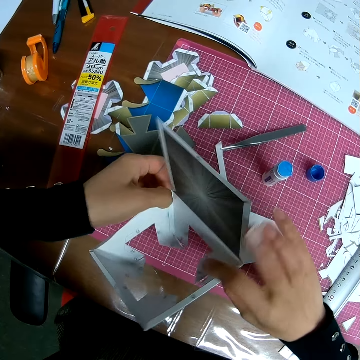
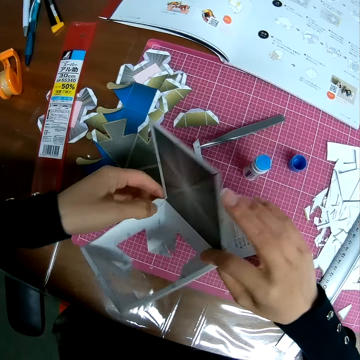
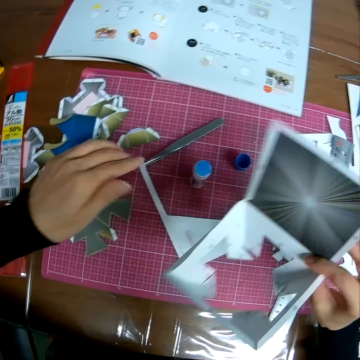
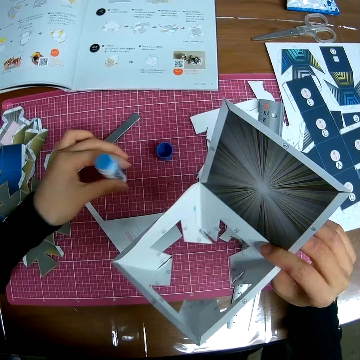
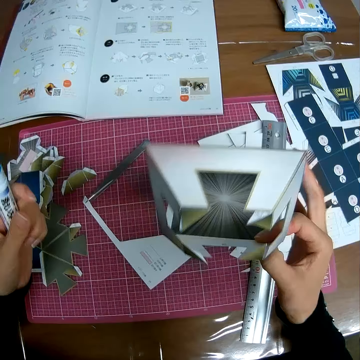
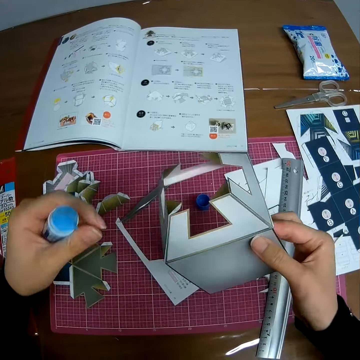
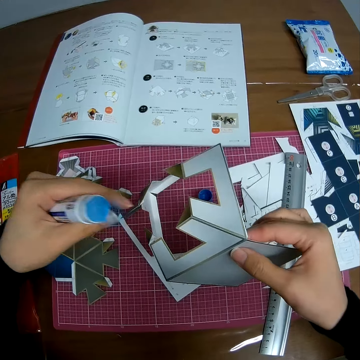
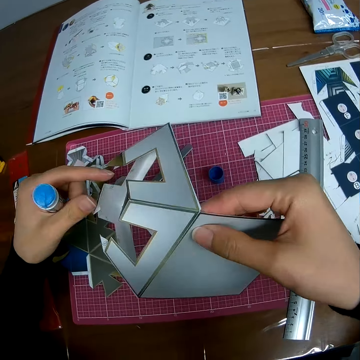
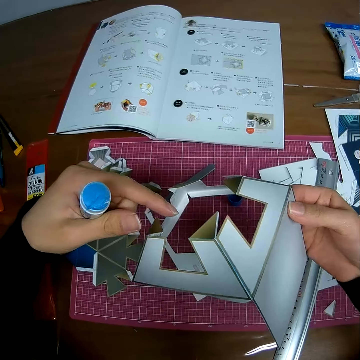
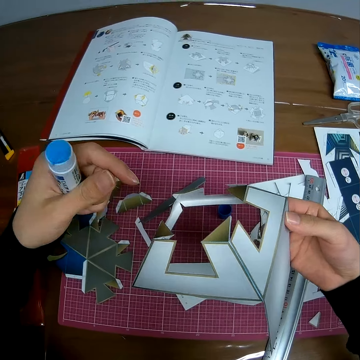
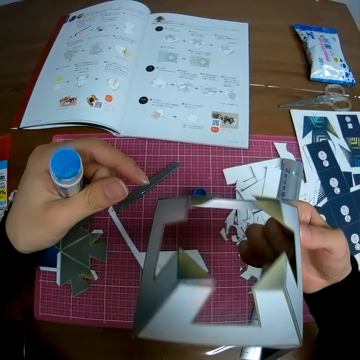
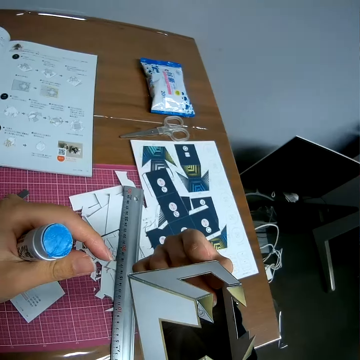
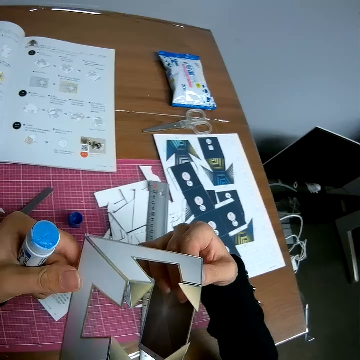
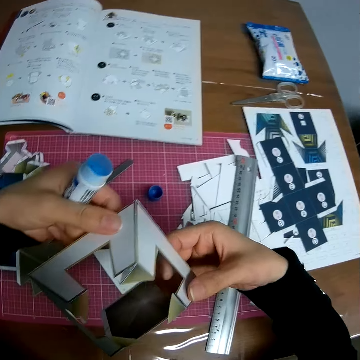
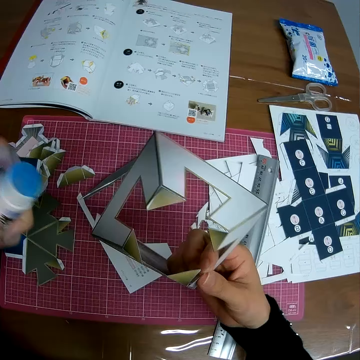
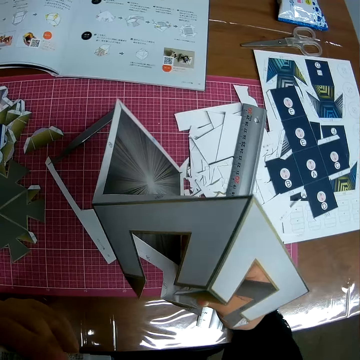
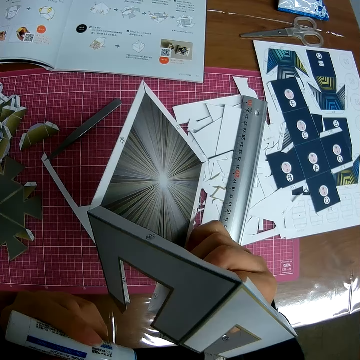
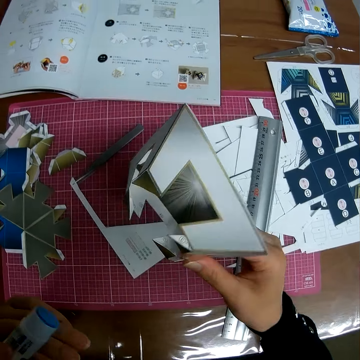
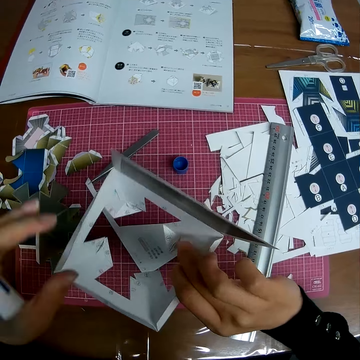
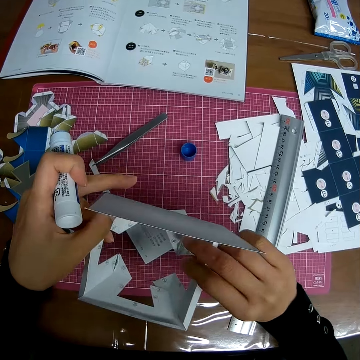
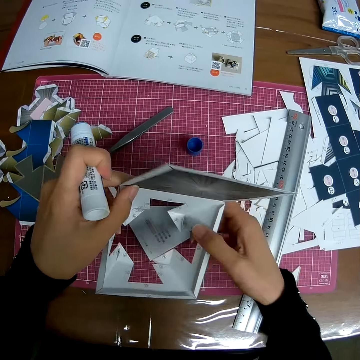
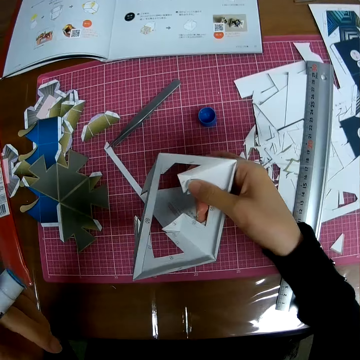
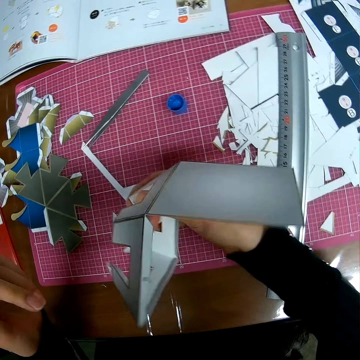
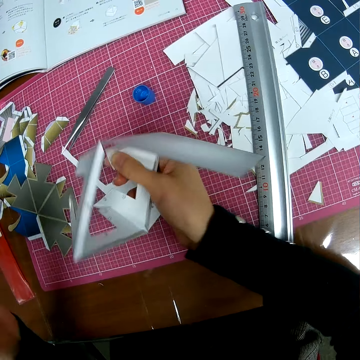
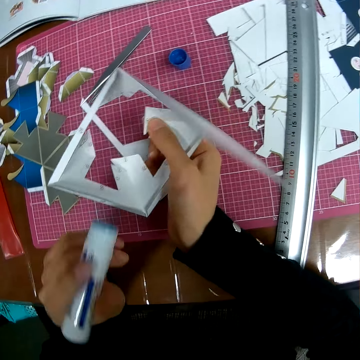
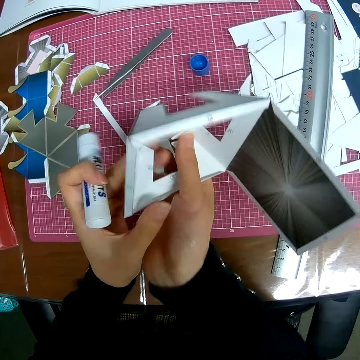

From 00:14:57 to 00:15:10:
The camera wearer picks up the marker from the self healing cutting mat. He picks up the glue. He flips the crafting paper. He adjusts the paper craft in his hand.

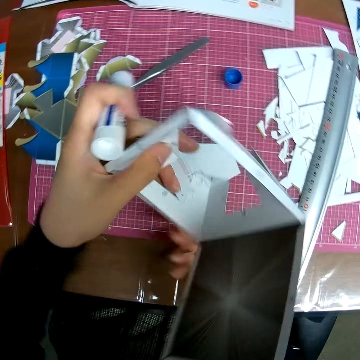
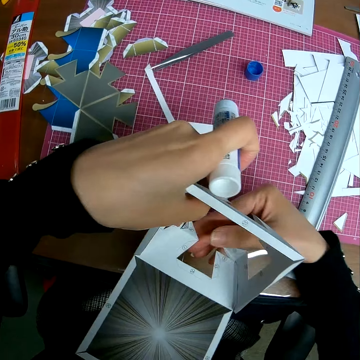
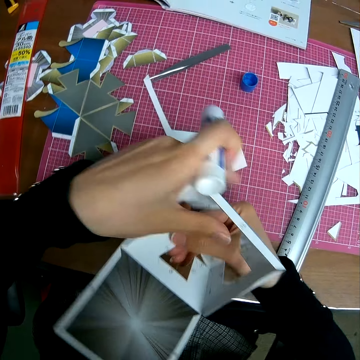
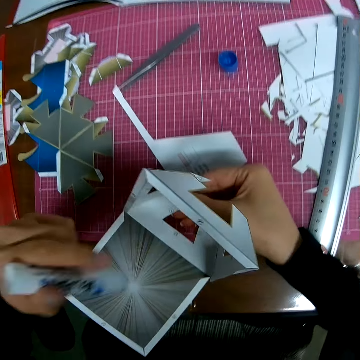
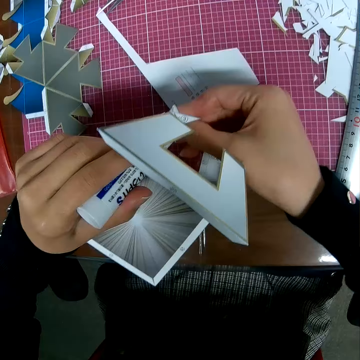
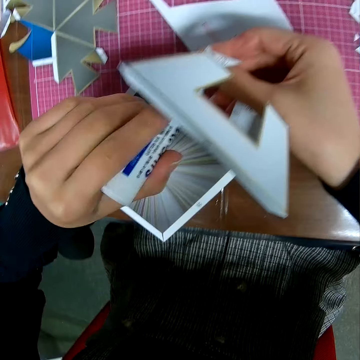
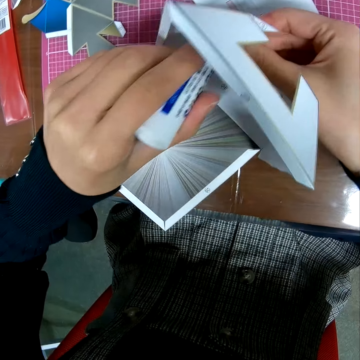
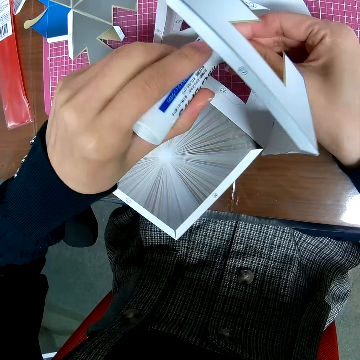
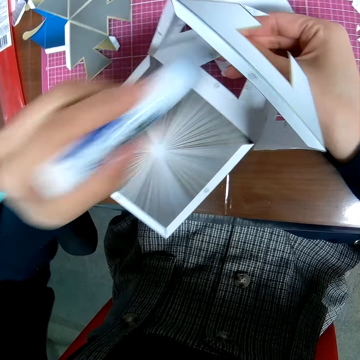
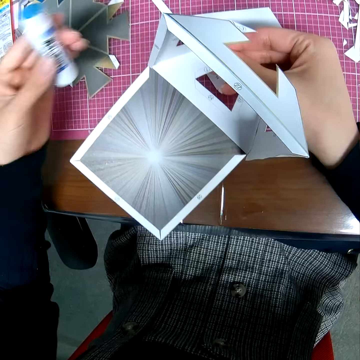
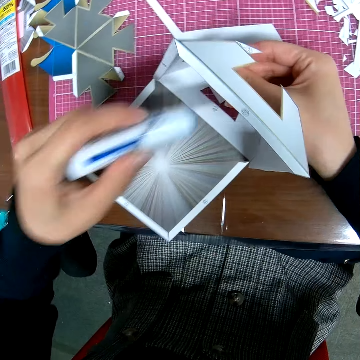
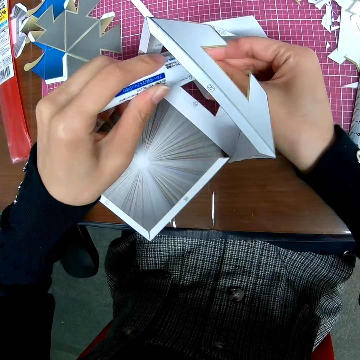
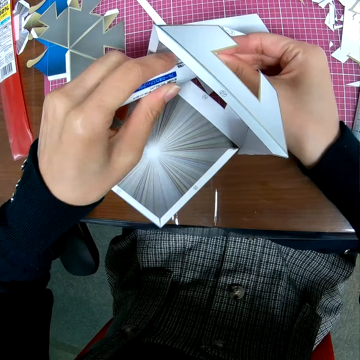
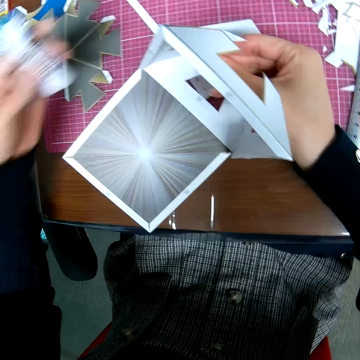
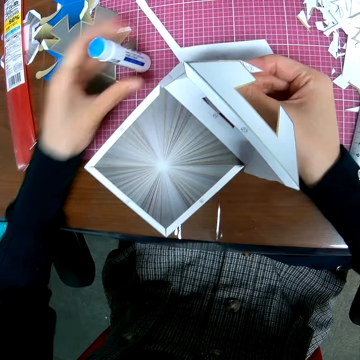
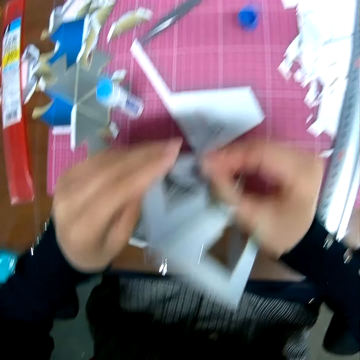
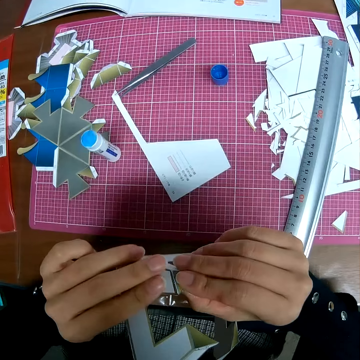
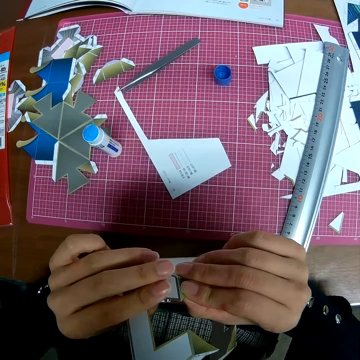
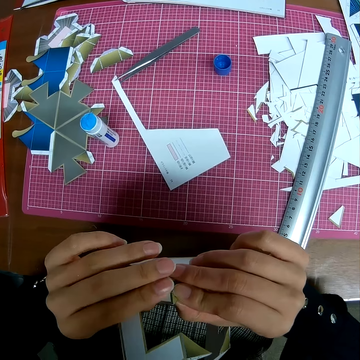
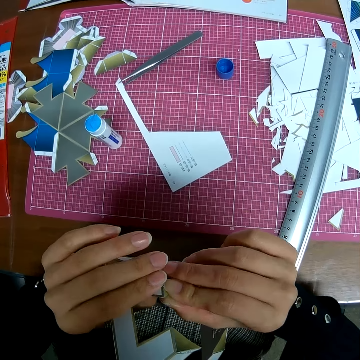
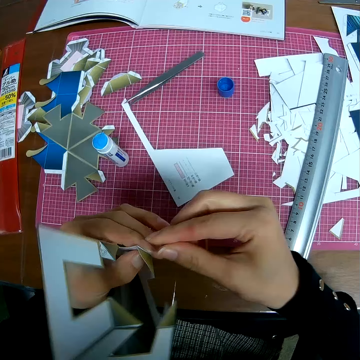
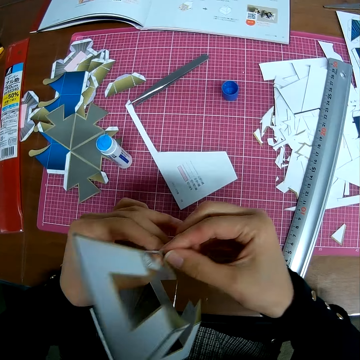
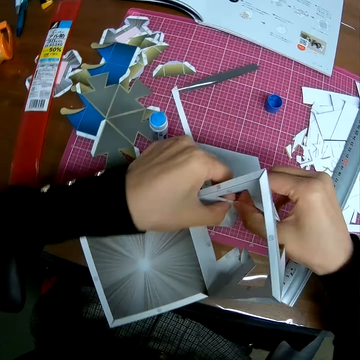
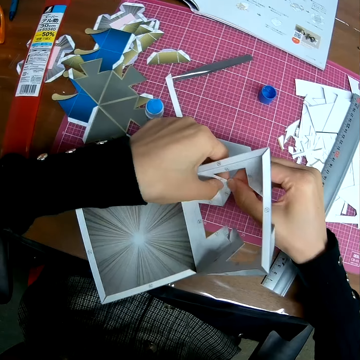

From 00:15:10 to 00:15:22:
The camera wearer applies glue on the crafting paper. He marks the paper craft with the marker. He puts down the glue. He stands the marker on the self healing cutting mat. He sticks the crafting paper together. He adjusts the paper craft in his hand.

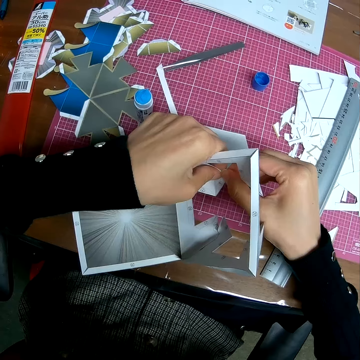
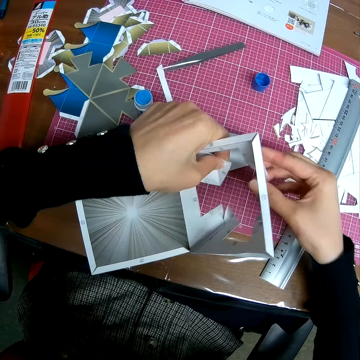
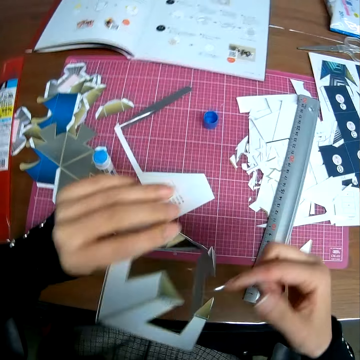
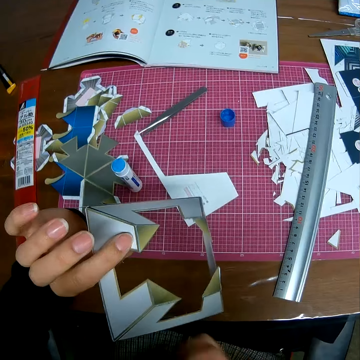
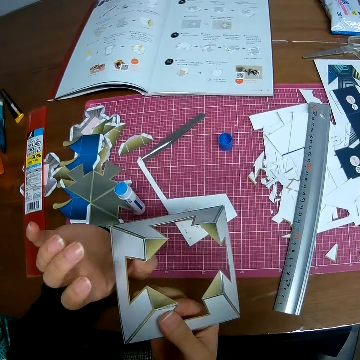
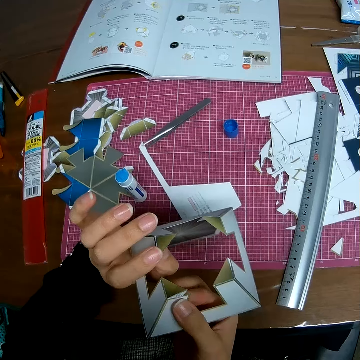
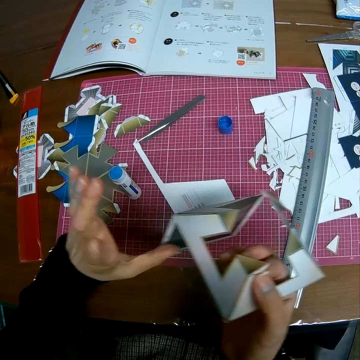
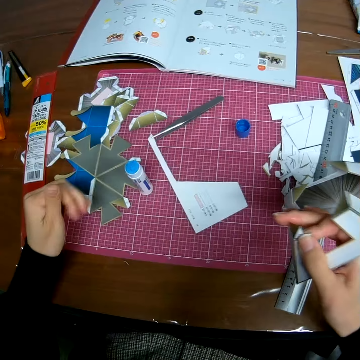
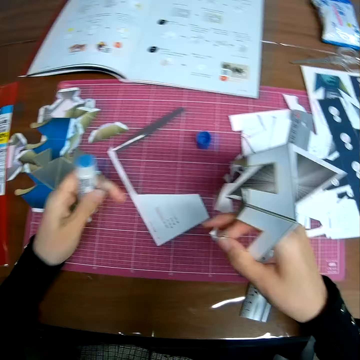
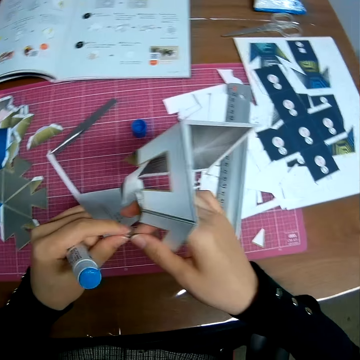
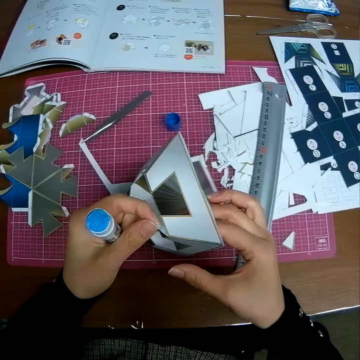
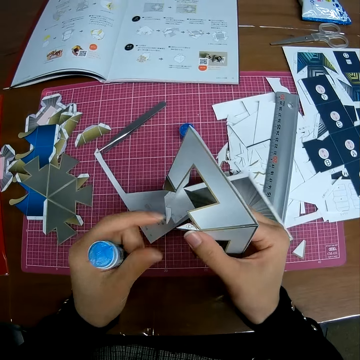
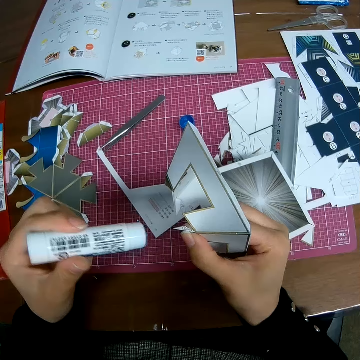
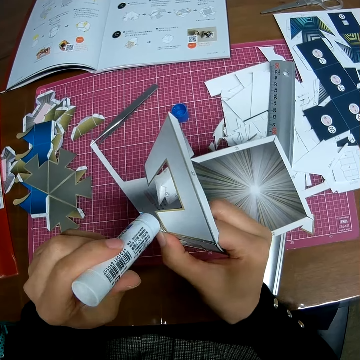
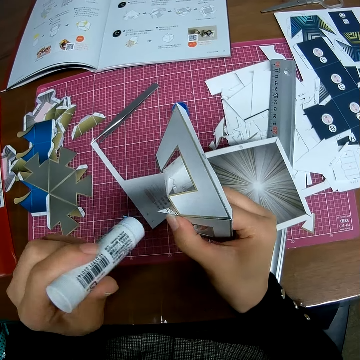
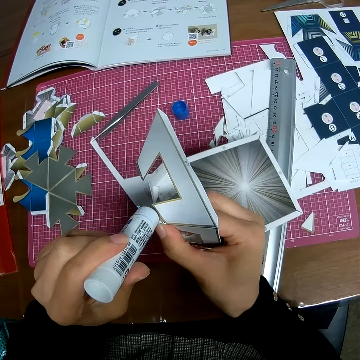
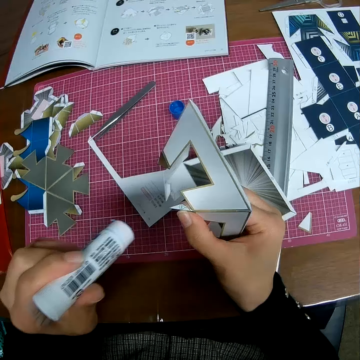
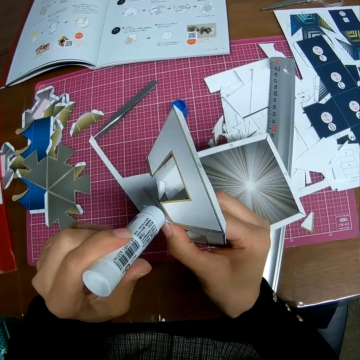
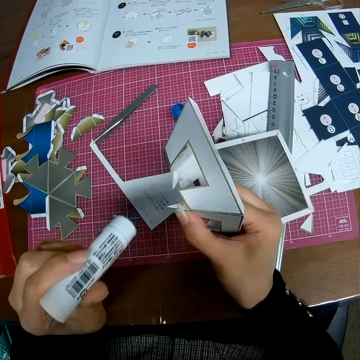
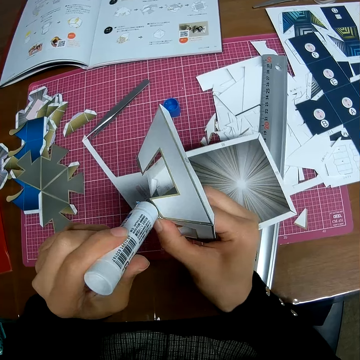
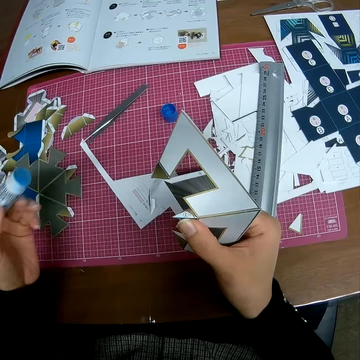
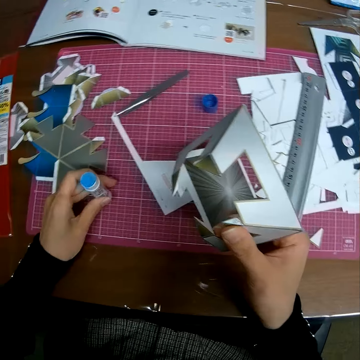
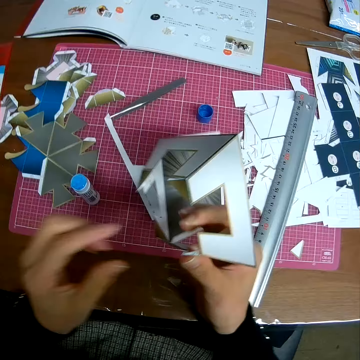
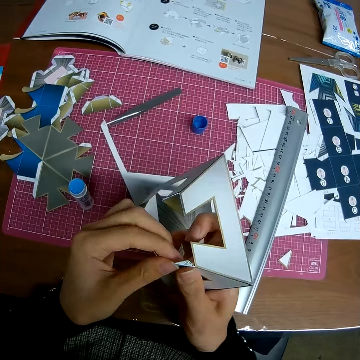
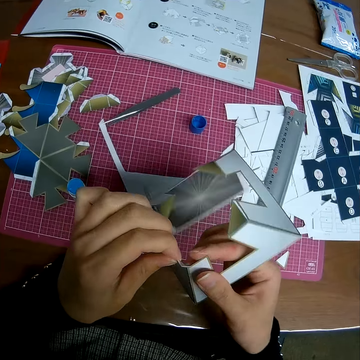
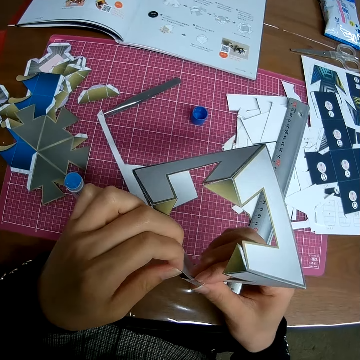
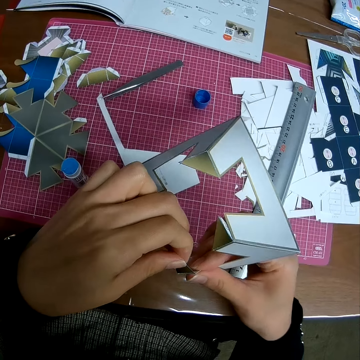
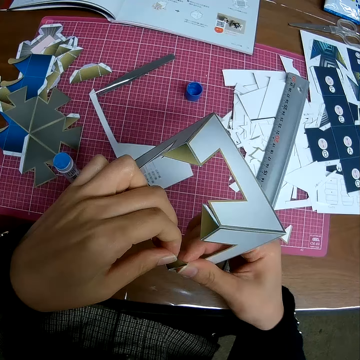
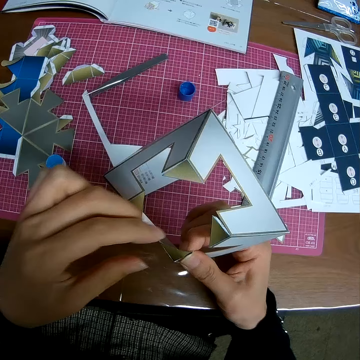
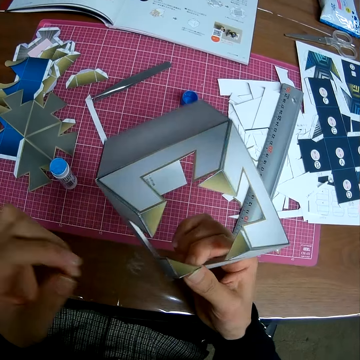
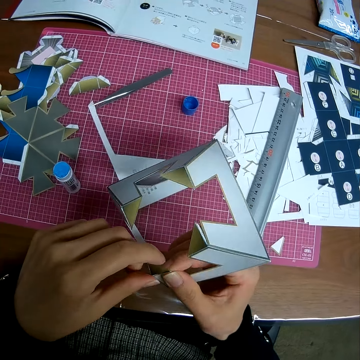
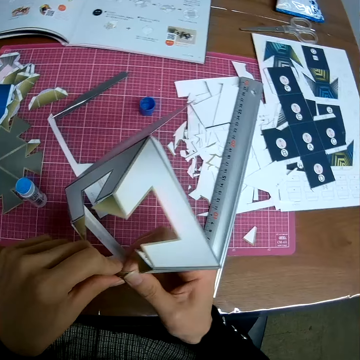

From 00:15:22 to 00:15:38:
The camera wearer flips the crafting paper. He picks up the marker from the self healing cutting mat. He picks up the glue. He marks the paper craft with the marker. He applies glue on the crafting paper. He stands the marker on the self healing cutting mat. He puts down the glue. He adjusts the paper craft in his hand. He sticks the crafting paper together.
